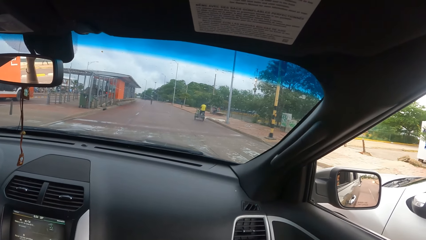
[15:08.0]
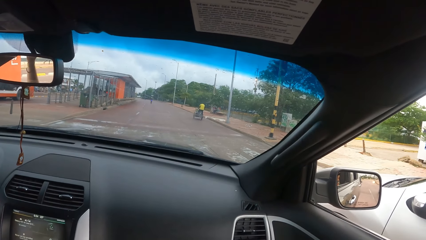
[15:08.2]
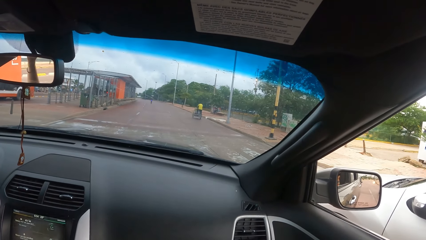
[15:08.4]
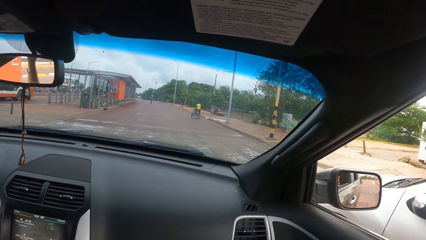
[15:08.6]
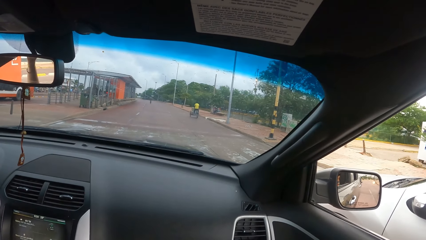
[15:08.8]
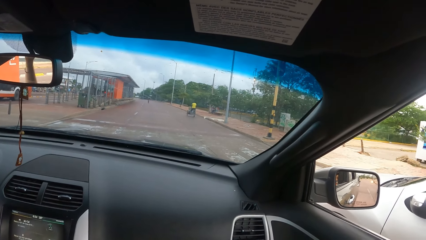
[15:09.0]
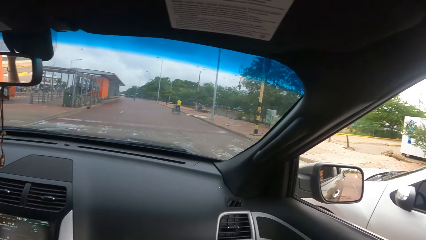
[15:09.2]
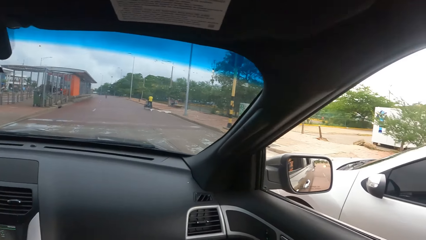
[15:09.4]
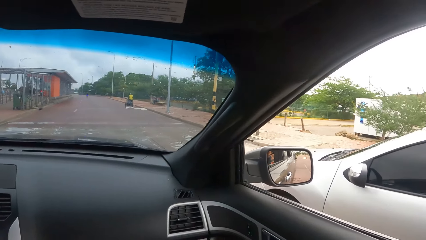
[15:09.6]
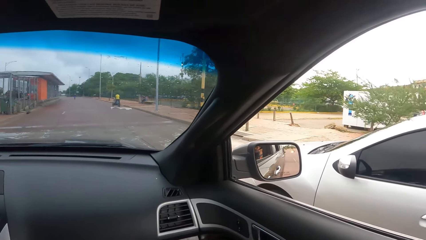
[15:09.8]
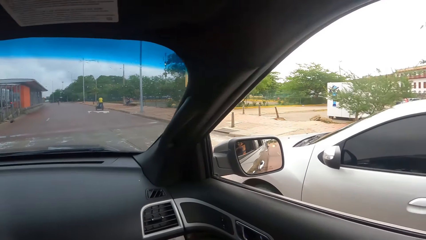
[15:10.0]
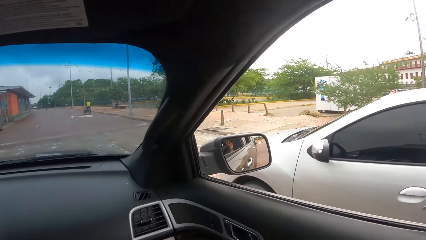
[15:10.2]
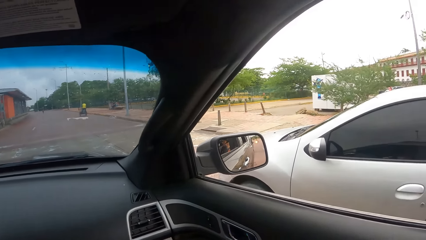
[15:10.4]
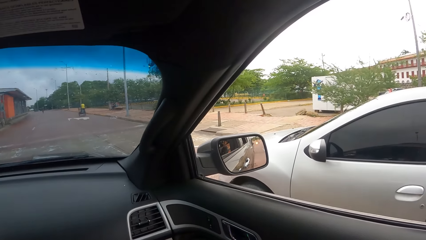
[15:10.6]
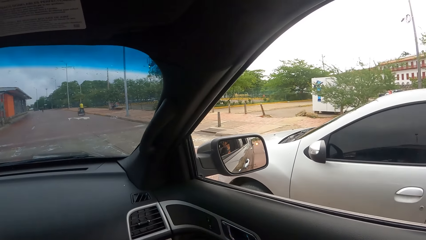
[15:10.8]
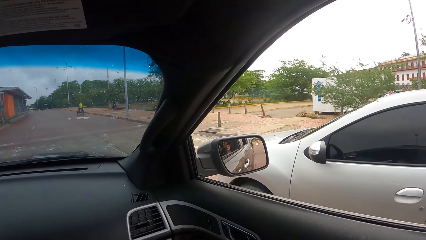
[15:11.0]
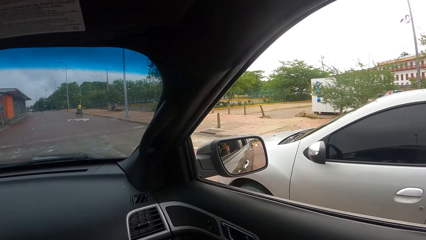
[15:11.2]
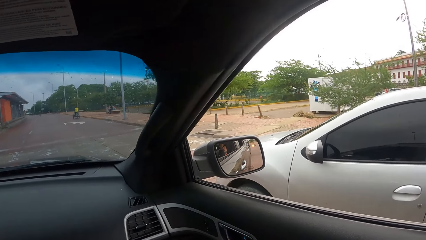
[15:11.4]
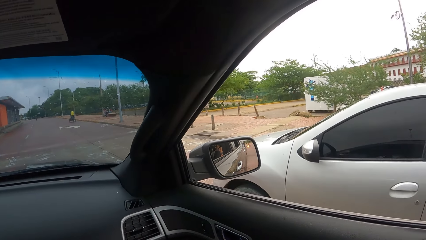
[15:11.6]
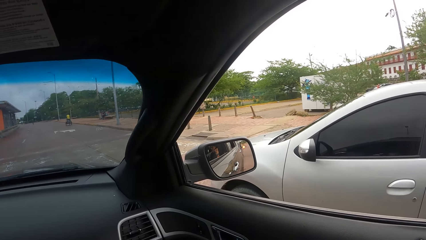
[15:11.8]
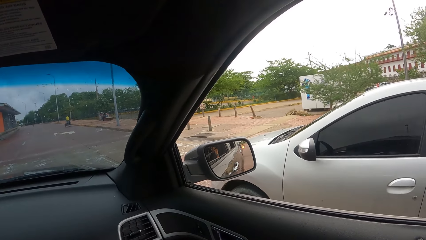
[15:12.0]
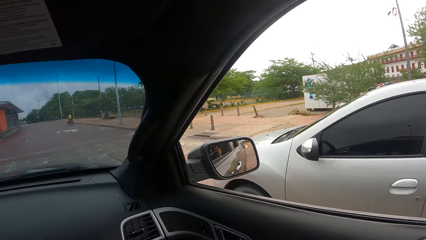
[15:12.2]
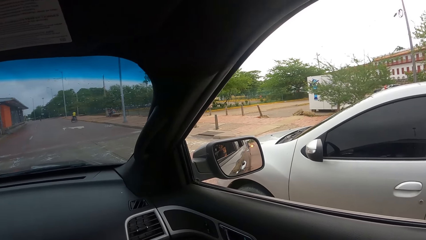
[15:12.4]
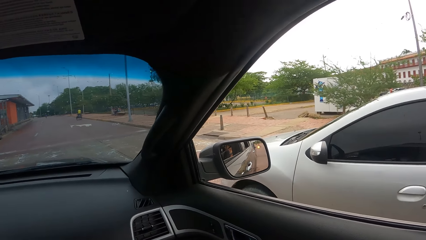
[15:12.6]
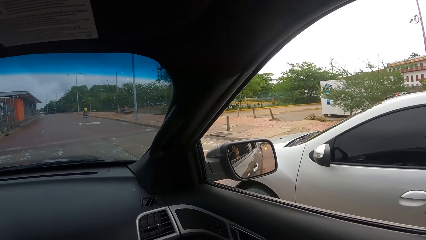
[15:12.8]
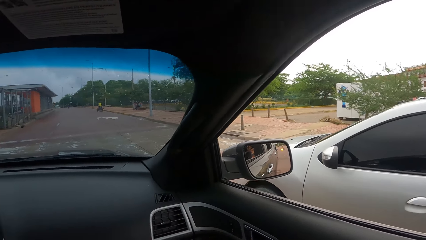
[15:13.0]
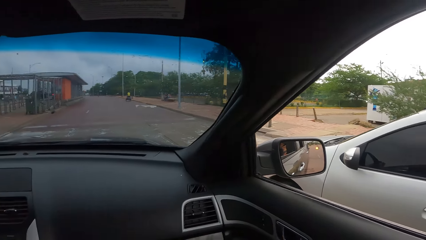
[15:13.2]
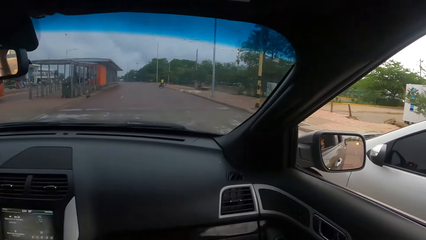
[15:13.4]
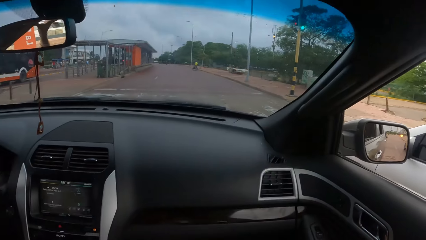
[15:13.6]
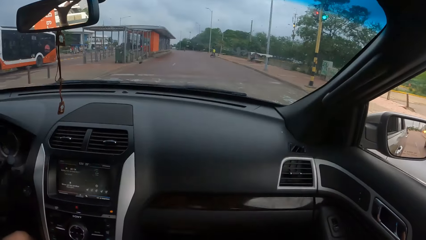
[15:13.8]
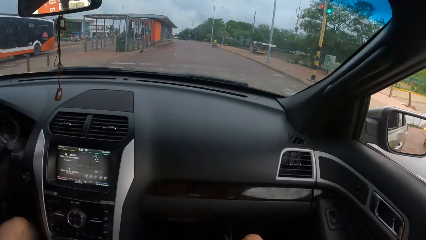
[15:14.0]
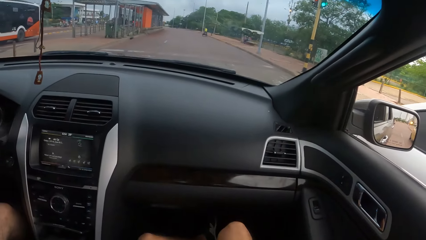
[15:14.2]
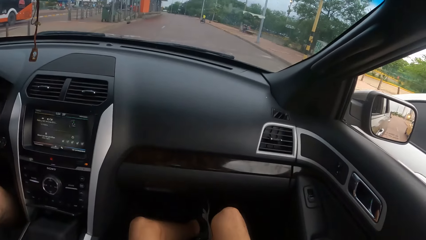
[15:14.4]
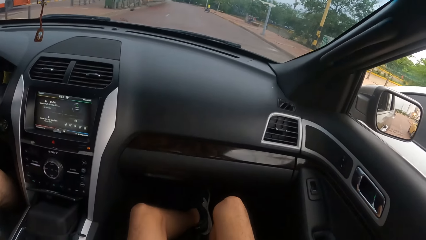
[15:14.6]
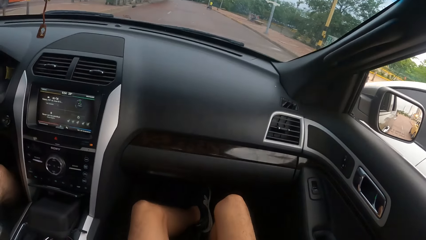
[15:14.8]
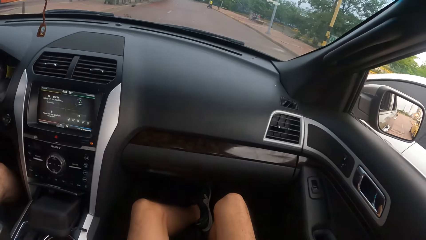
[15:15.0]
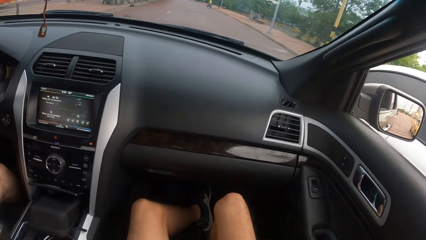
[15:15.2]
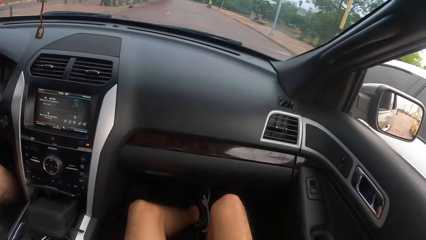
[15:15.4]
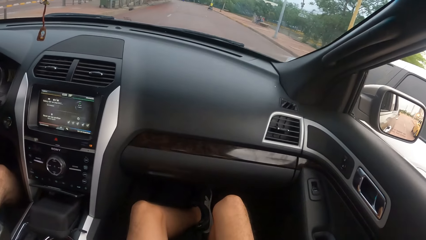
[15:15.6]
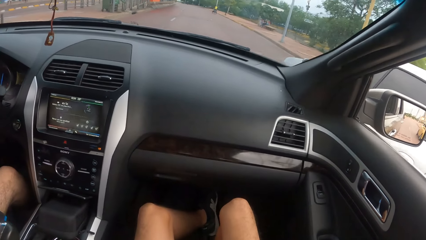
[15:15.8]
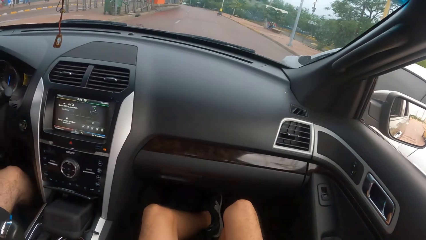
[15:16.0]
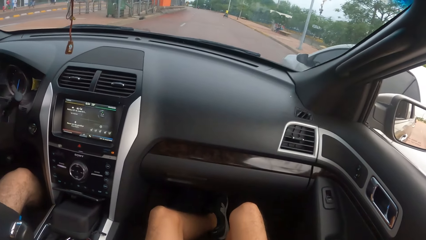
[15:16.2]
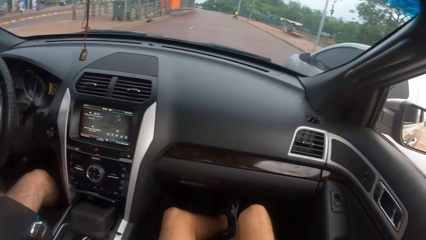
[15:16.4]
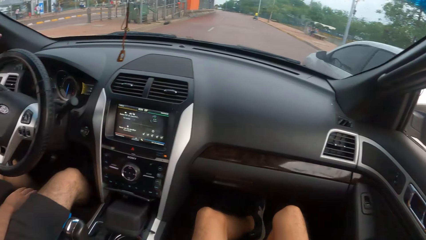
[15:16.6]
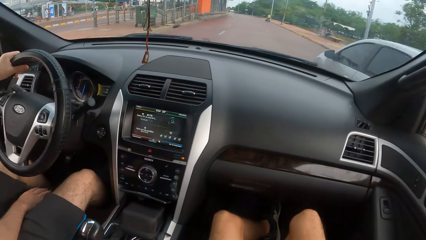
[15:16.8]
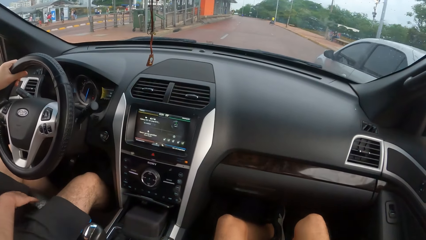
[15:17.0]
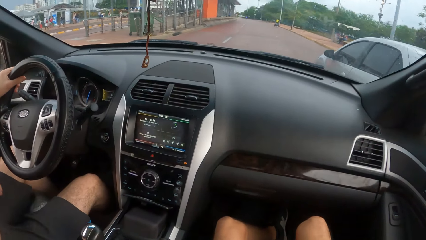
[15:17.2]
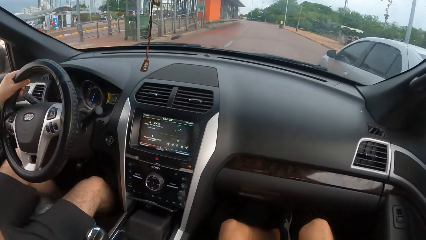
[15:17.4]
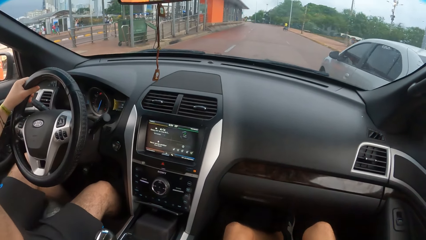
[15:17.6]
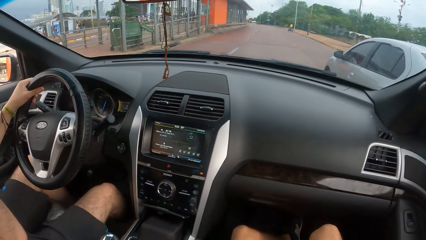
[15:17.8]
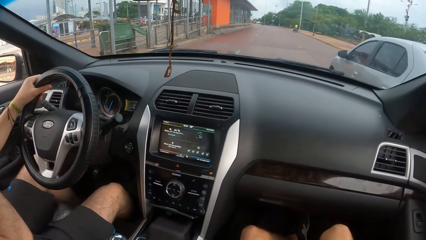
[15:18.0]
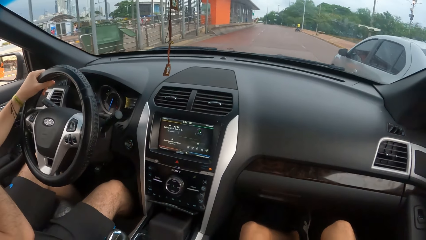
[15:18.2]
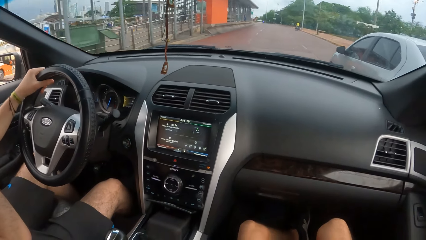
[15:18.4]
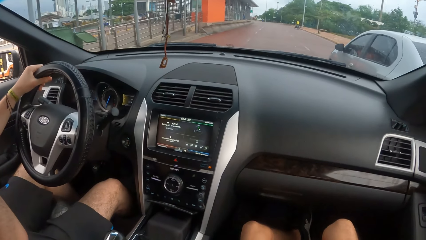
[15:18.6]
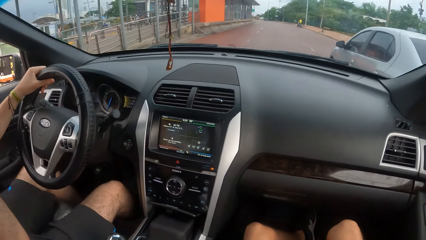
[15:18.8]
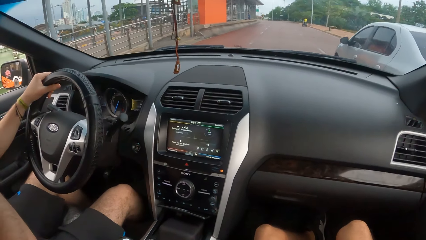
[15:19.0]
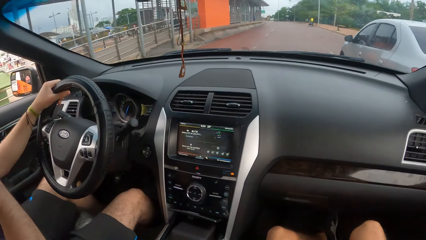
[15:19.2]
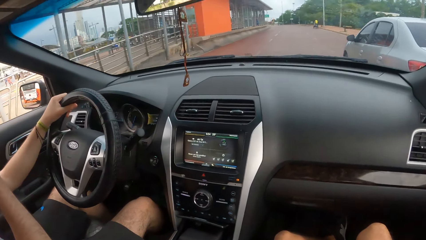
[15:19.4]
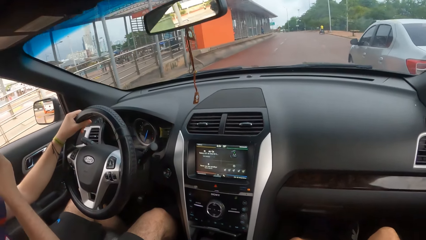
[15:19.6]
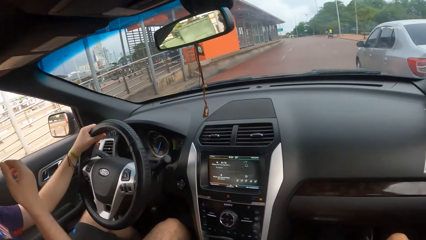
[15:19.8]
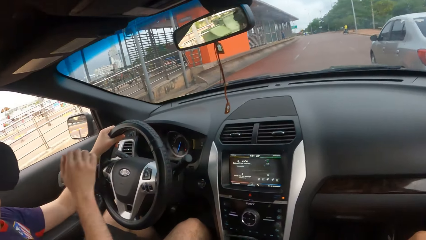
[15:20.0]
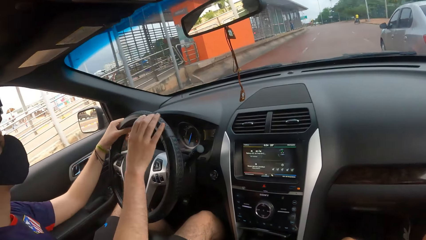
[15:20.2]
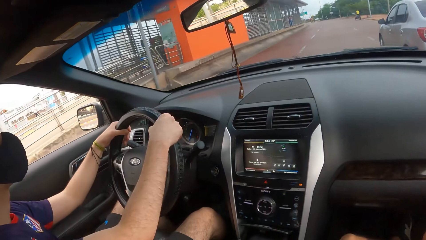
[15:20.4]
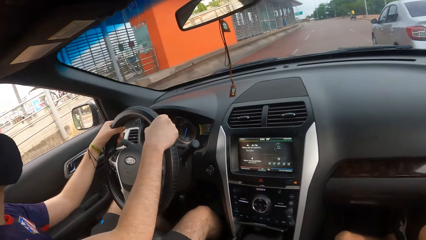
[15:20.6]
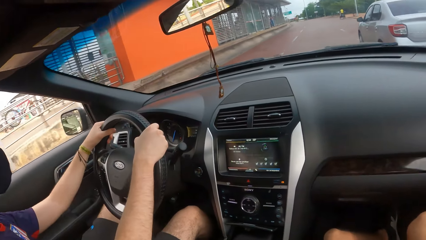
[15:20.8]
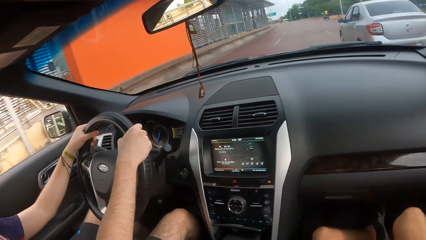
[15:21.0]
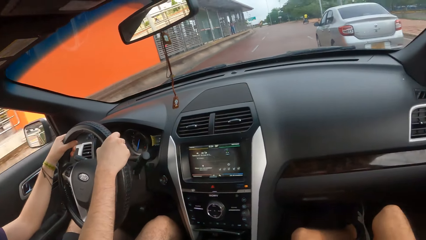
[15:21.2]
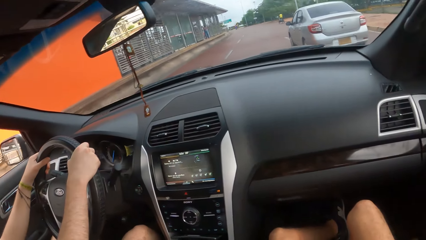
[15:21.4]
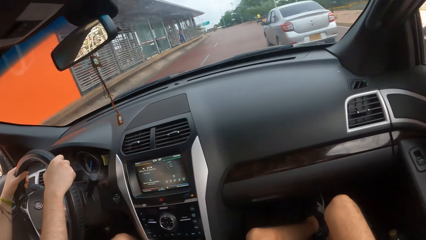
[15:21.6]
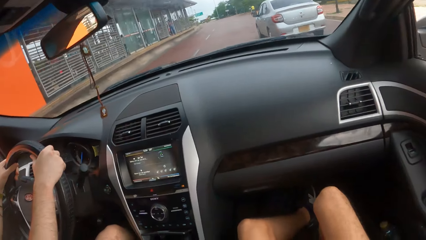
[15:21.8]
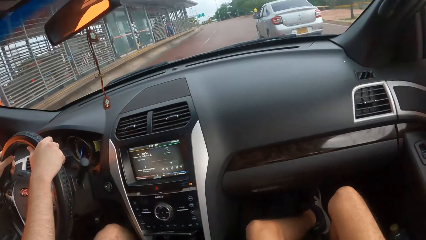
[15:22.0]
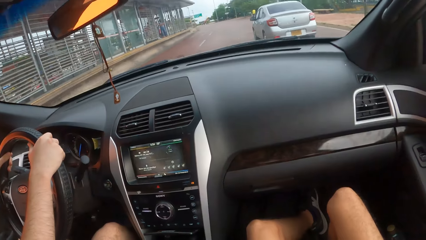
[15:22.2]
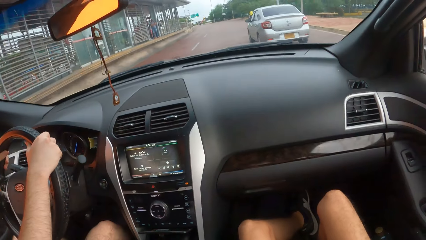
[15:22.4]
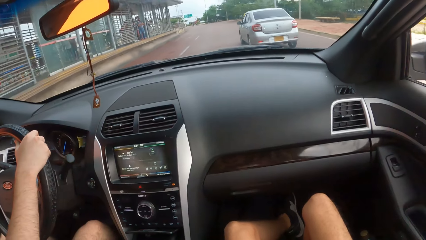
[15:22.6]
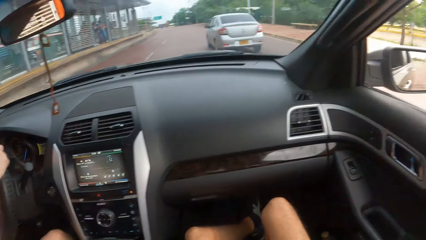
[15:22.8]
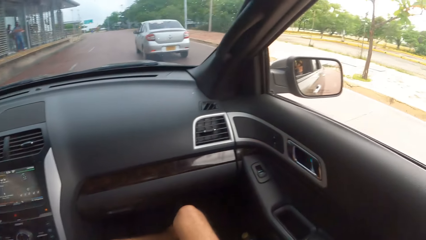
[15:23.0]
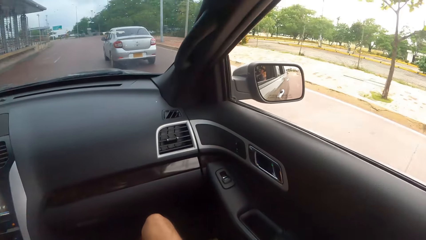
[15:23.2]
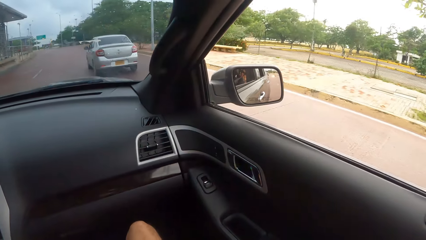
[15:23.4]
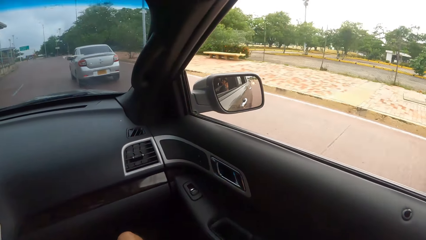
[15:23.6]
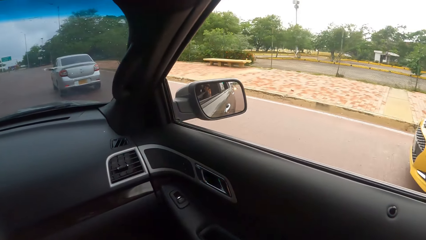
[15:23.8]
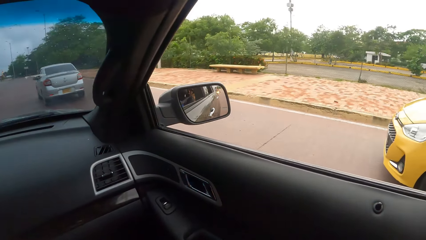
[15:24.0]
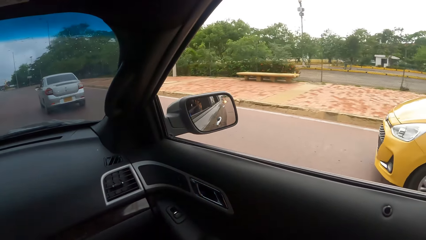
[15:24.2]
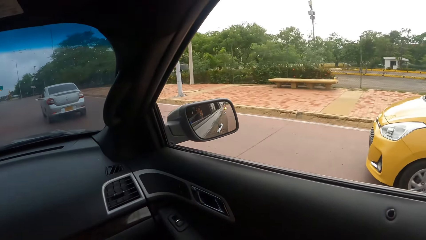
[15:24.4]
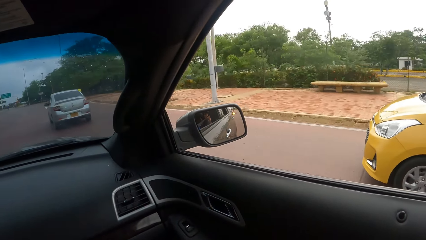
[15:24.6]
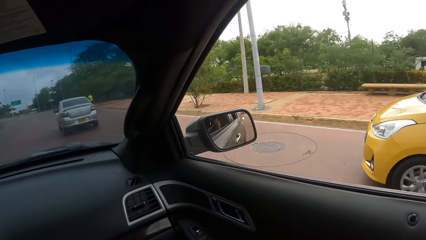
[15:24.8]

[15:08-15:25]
The camera wearer looks right. They look down. They look forward in the car. They look left. They look forward. They look on the right side.
